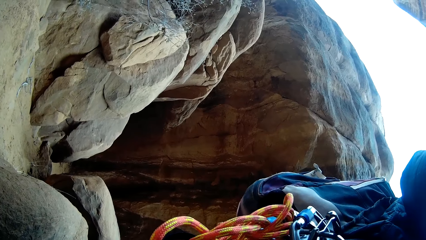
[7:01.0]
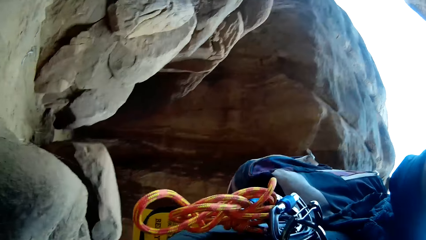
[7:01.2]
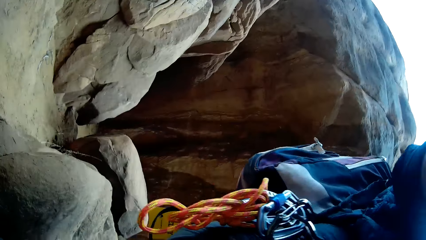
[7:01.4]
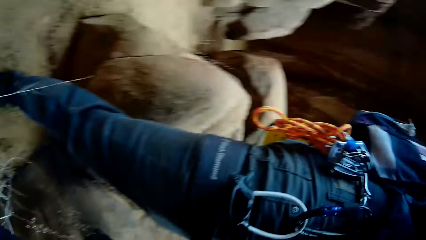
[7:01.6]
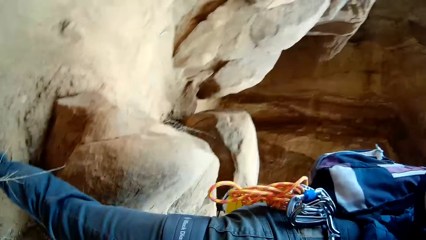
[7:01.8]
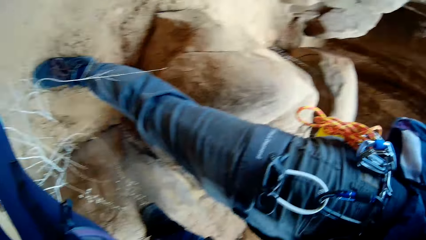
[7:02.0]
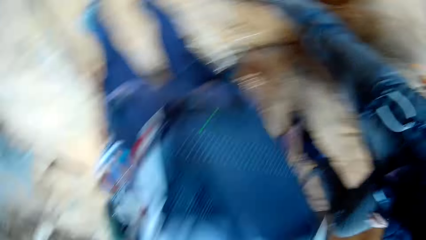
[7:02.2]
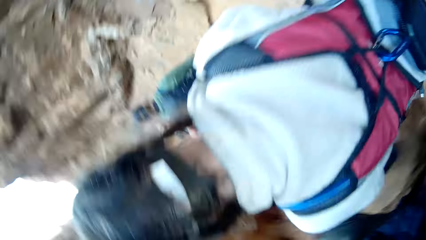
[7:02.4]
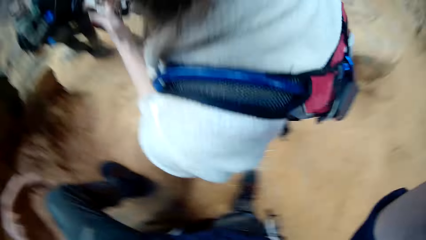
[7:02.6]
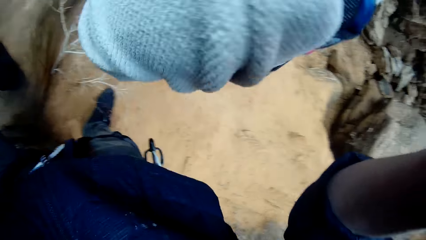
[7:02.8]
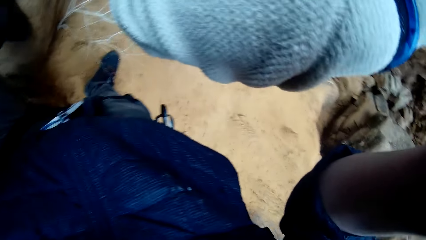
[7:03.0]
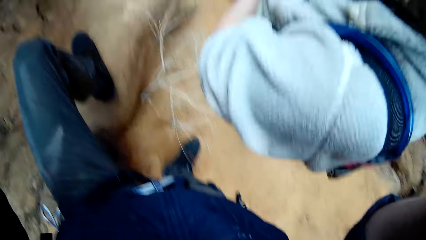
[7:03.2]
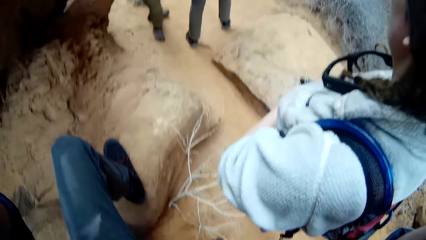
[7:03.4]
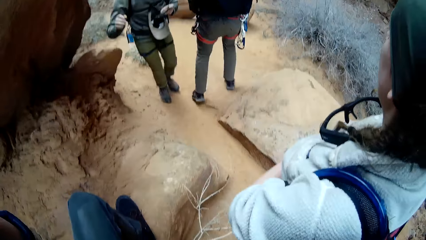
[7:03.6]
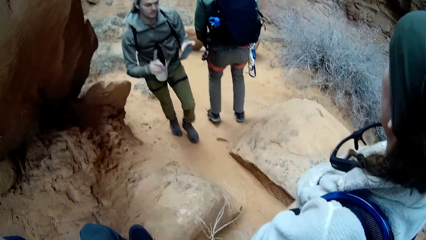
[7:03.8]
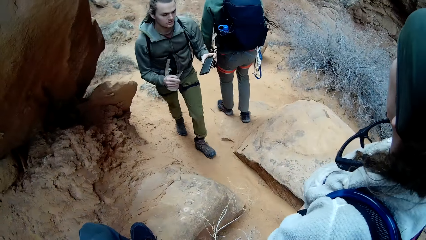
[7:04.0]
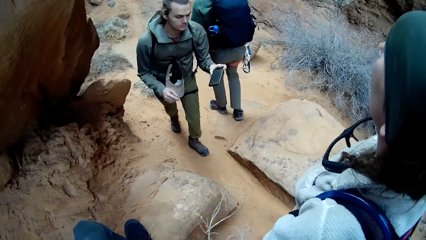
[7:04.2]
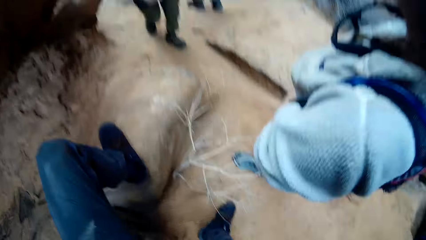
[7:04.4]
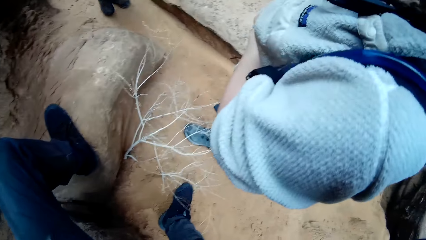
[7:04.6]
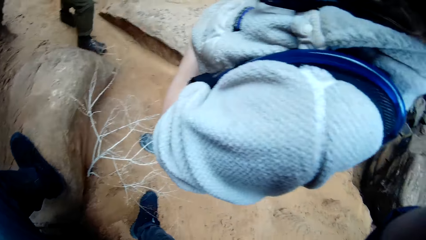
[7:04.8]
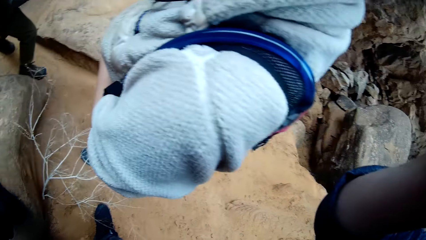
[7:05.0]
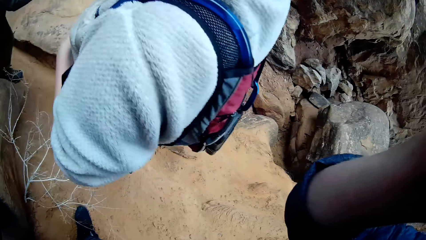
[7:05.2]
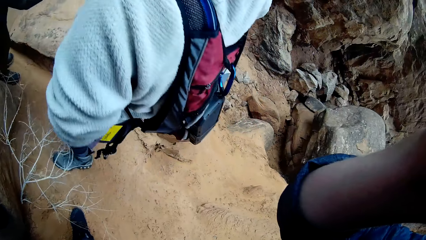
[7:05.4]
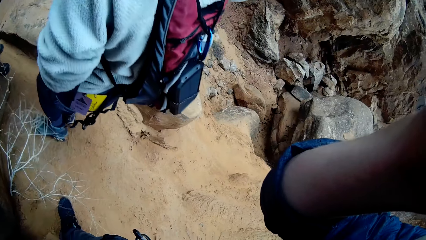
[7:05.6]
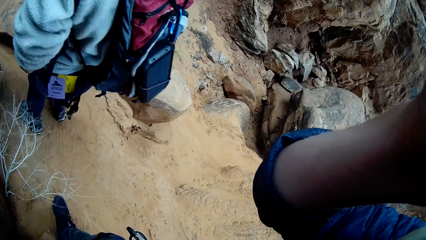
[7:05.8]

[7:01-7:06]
A man walks around.
